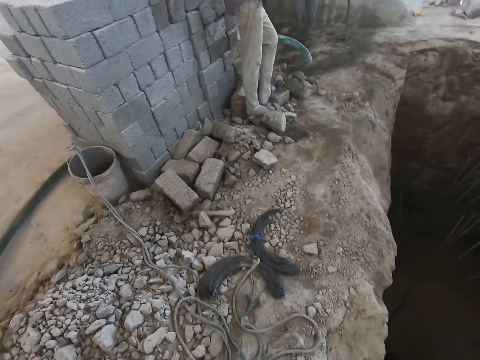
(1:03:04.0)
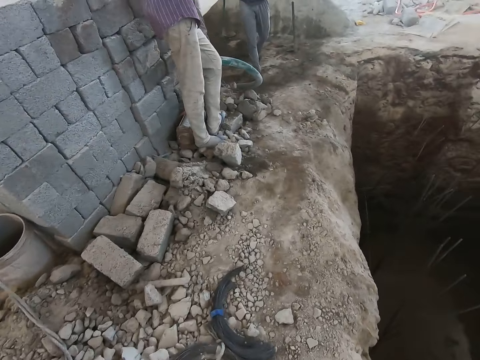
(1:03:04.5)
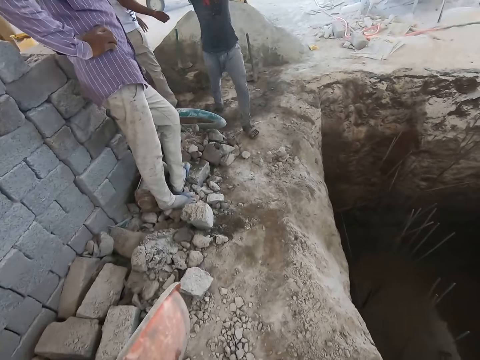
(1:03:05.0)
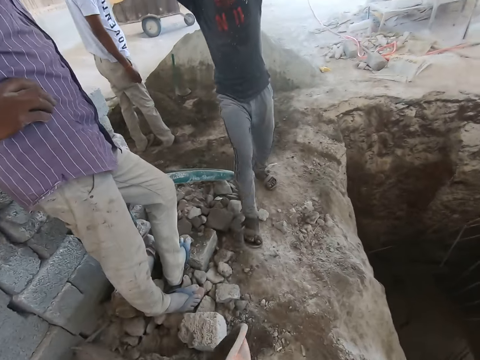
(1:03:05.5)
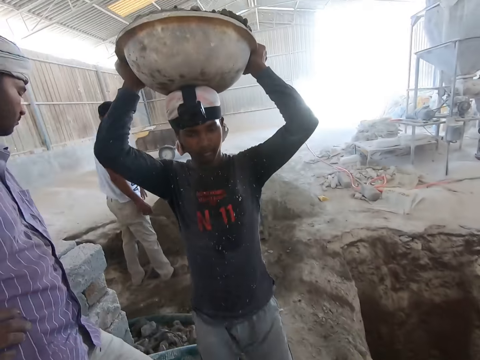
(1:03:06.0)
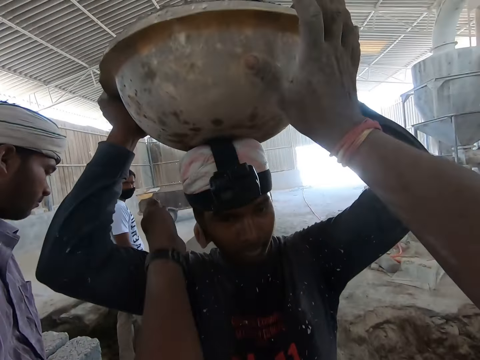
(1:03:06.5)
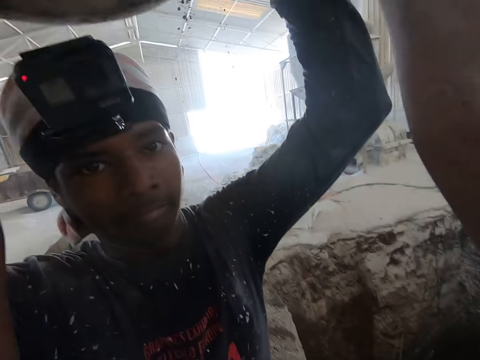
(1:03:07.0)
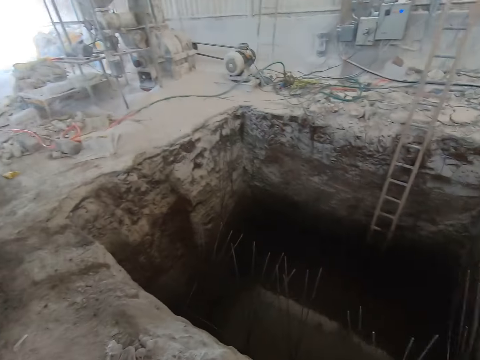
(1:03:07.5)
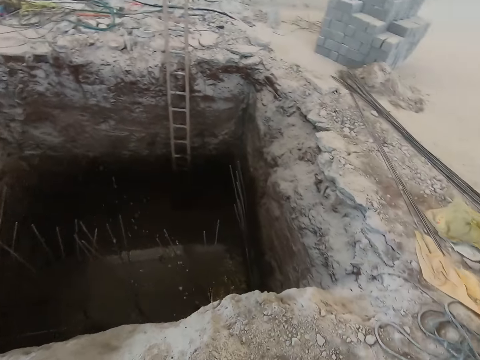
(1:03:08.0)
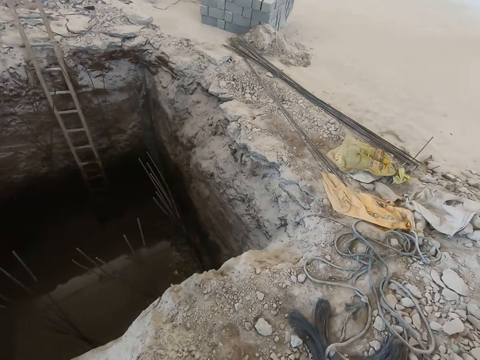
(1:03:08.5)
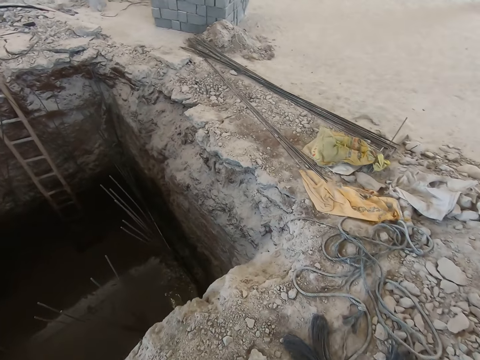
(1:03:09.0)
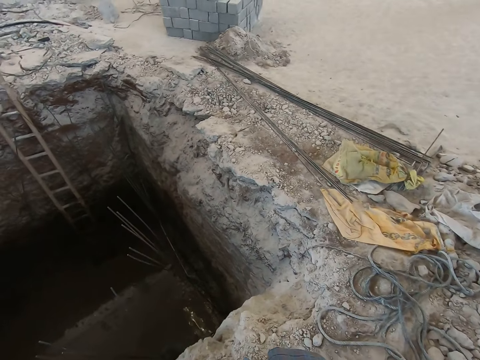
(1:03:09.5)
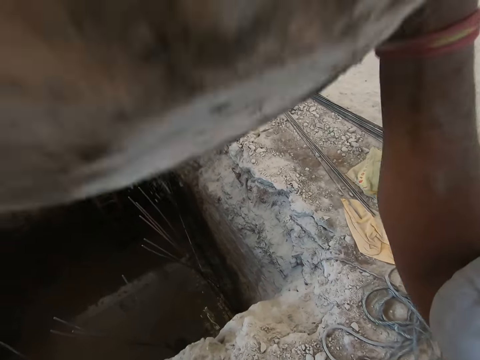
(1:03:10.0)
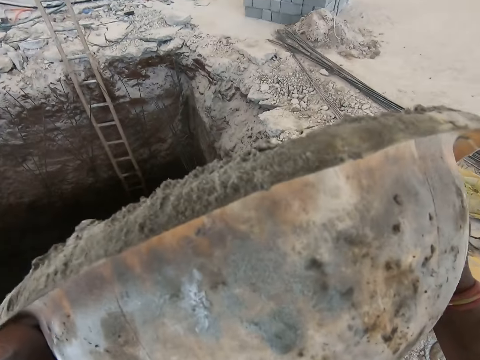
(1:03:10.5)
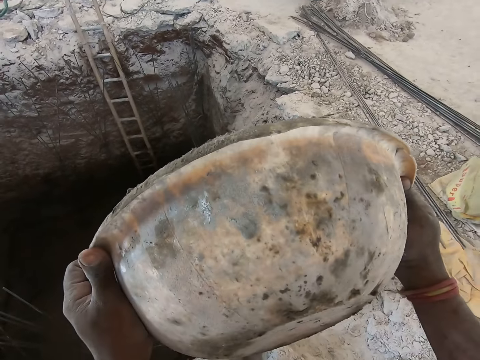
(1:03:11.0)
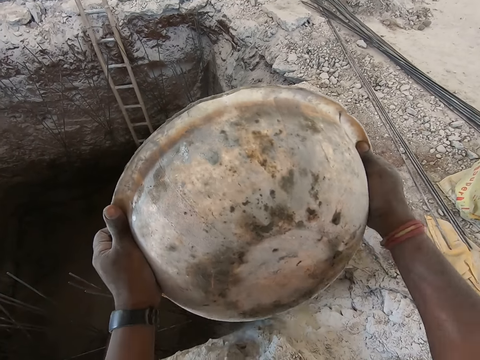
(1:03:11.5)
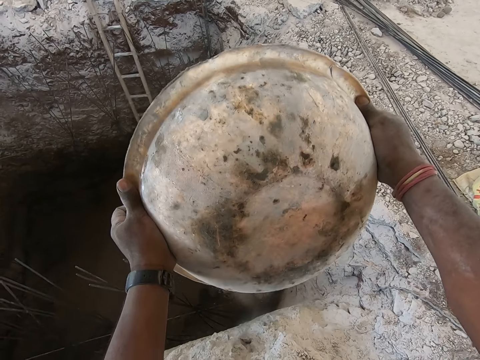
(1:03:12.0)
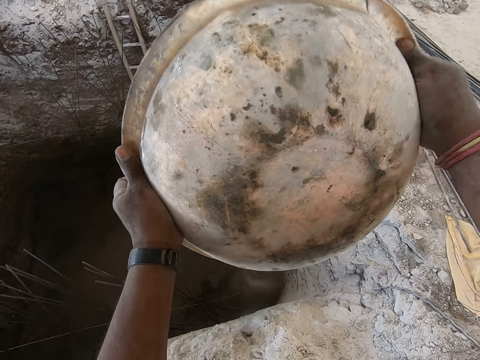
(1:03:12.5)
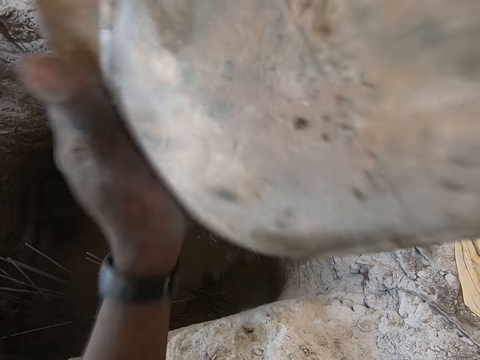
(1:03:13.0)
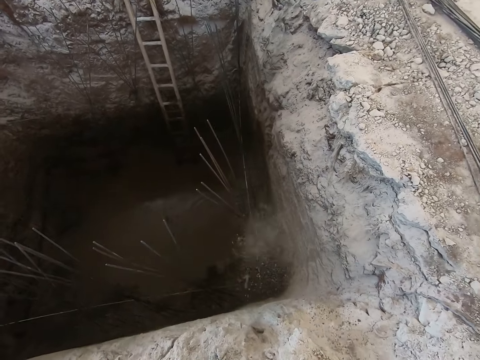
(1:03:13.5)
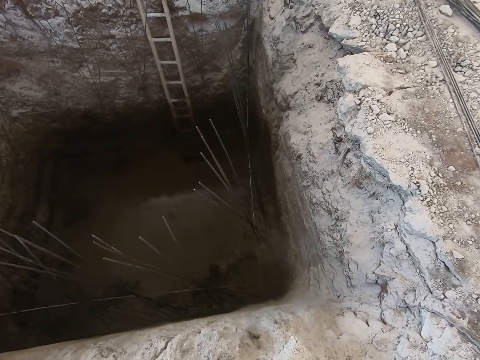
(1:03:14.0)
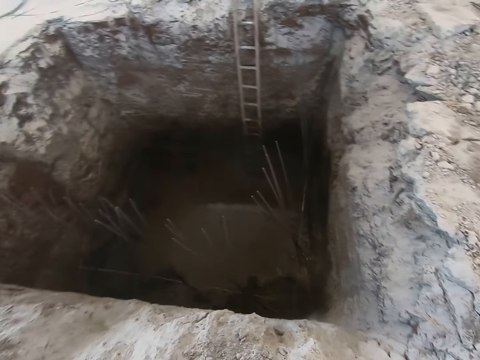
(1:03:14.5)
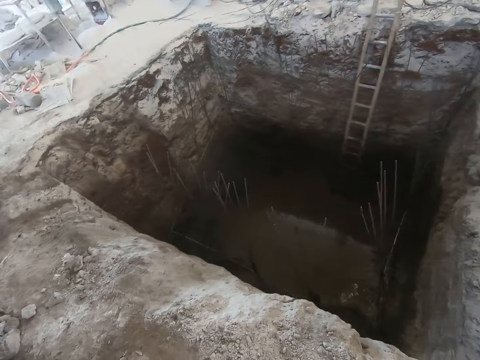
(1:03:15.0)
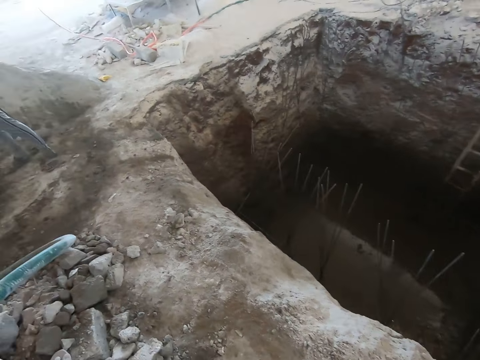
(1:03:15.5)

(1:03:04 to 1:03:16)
The camera wearer takes the head pan from the head of a man with both hands. They pour the mortar in the head pan into the trench with both hands.

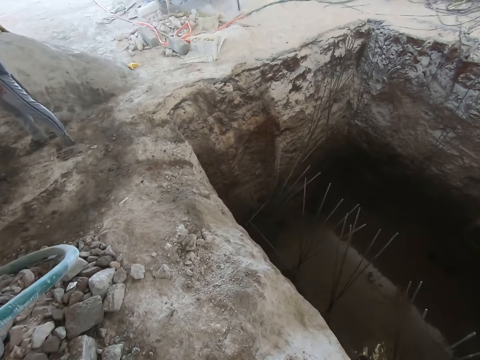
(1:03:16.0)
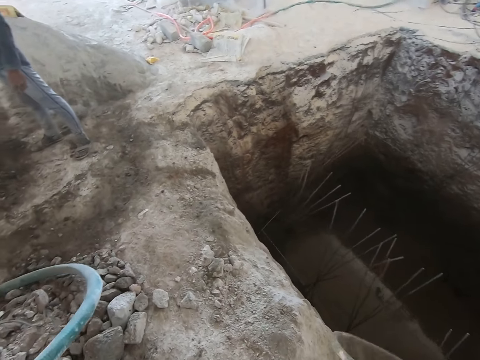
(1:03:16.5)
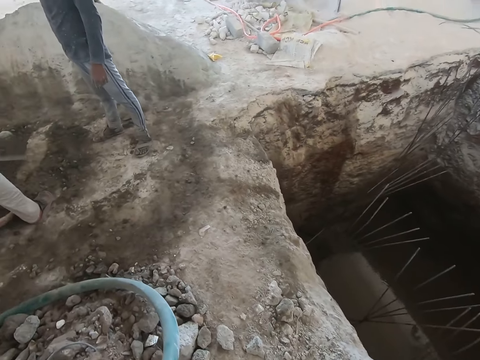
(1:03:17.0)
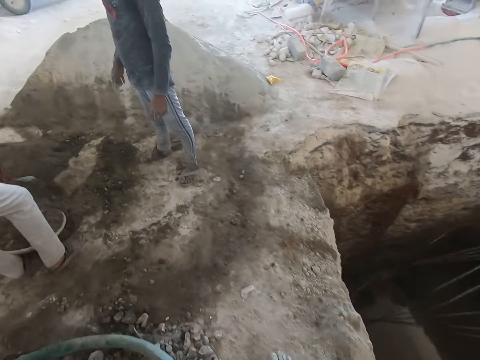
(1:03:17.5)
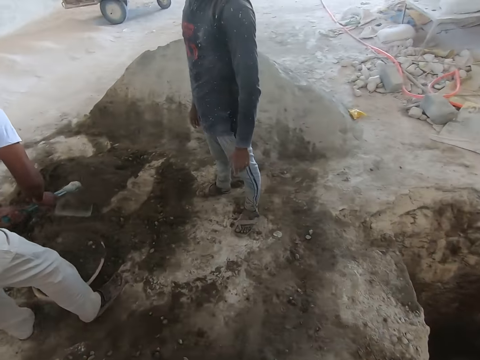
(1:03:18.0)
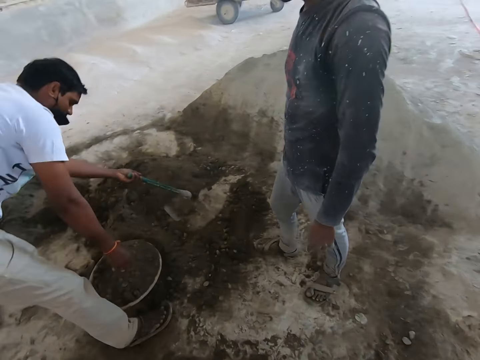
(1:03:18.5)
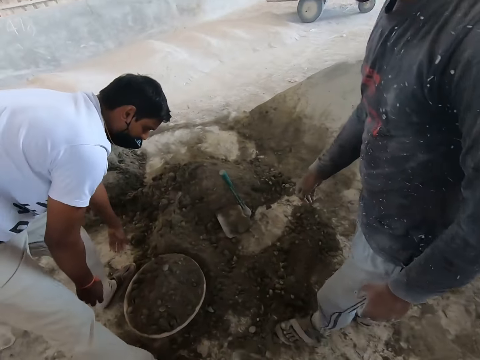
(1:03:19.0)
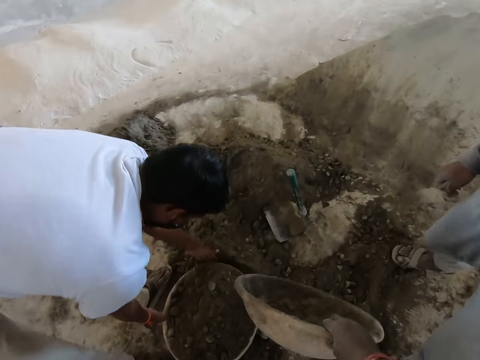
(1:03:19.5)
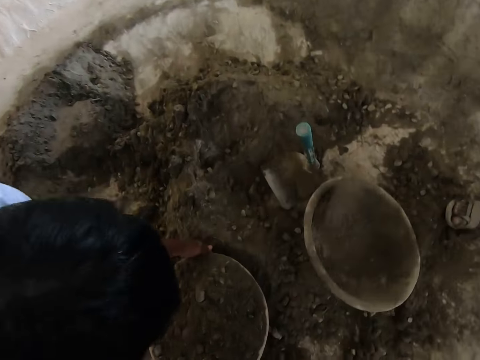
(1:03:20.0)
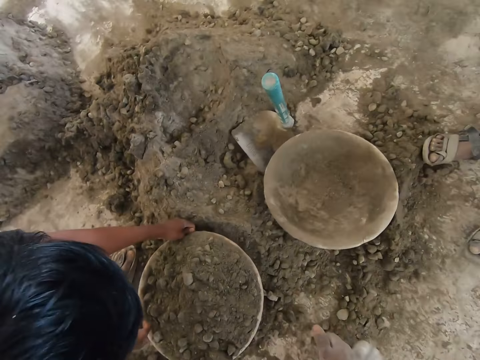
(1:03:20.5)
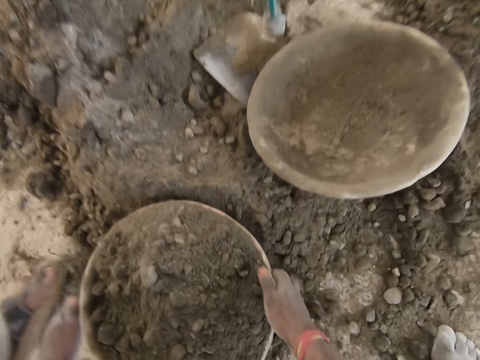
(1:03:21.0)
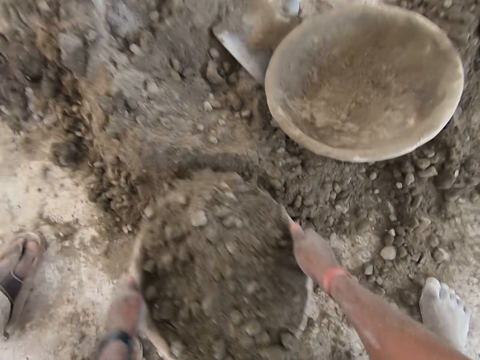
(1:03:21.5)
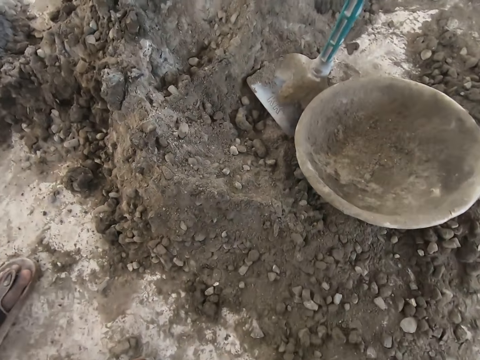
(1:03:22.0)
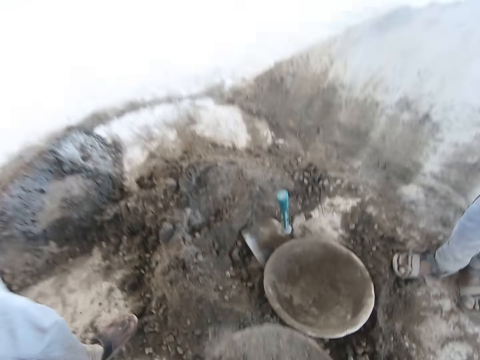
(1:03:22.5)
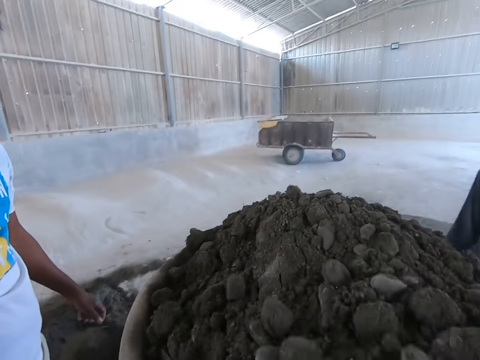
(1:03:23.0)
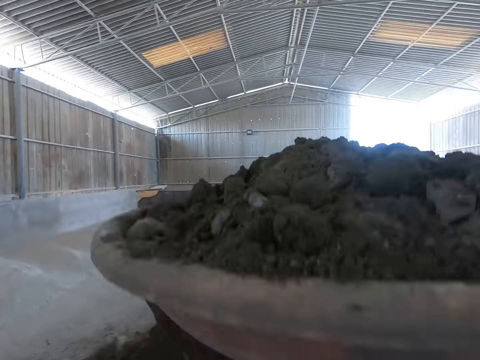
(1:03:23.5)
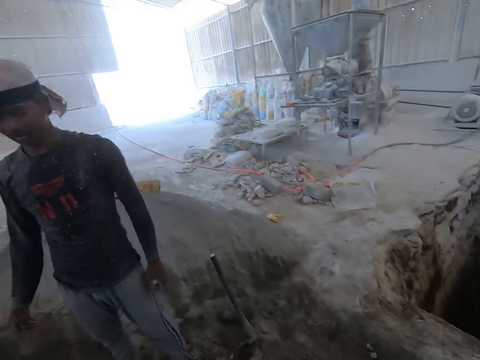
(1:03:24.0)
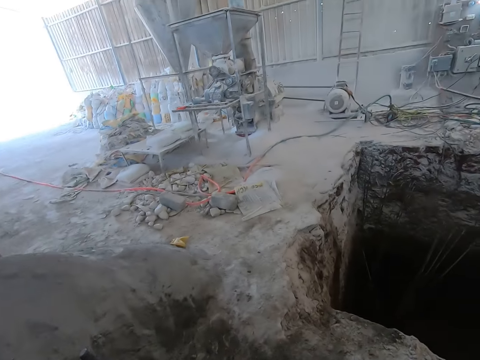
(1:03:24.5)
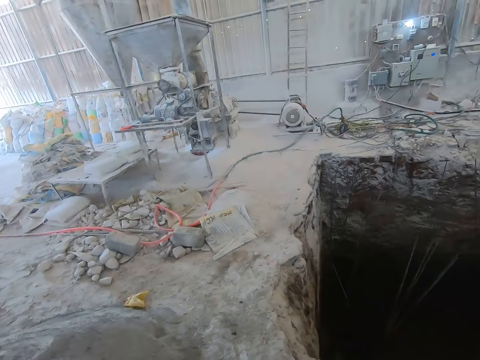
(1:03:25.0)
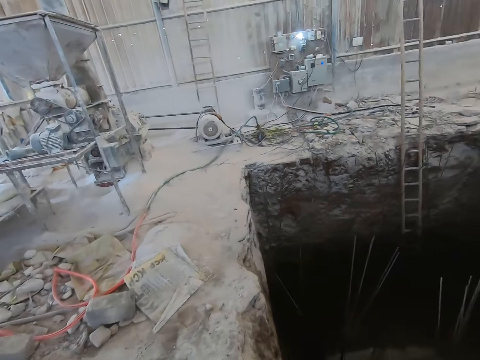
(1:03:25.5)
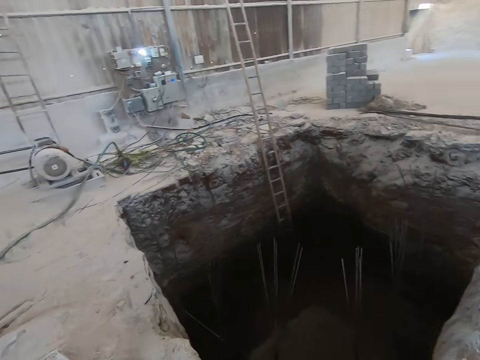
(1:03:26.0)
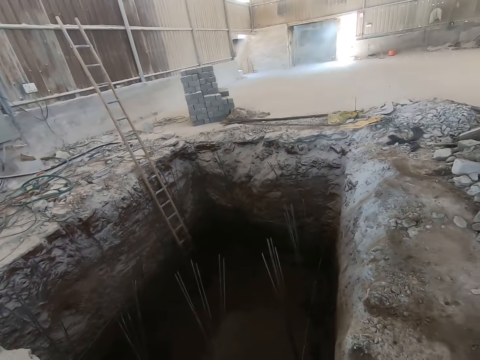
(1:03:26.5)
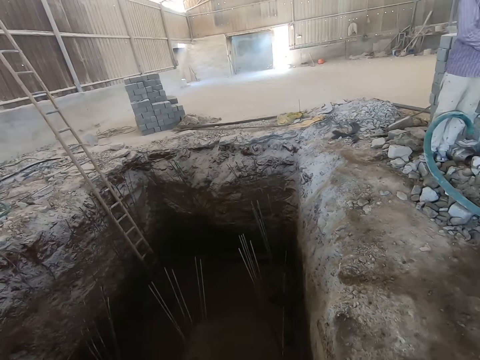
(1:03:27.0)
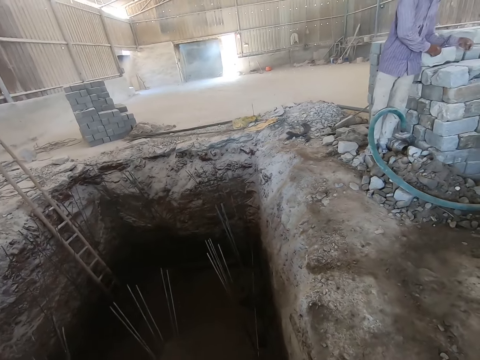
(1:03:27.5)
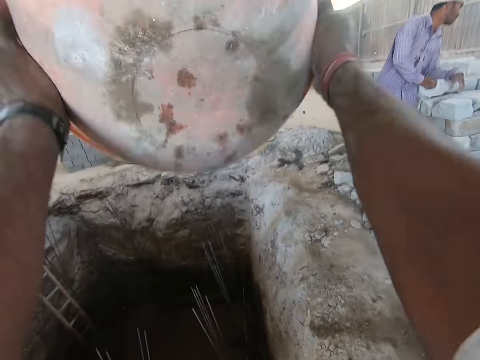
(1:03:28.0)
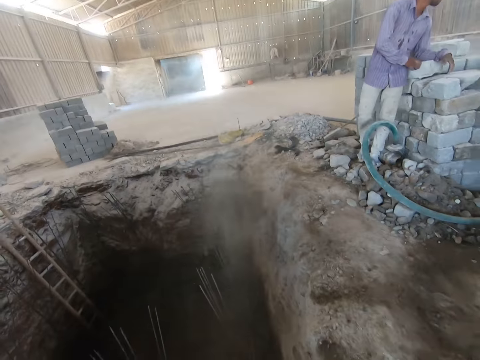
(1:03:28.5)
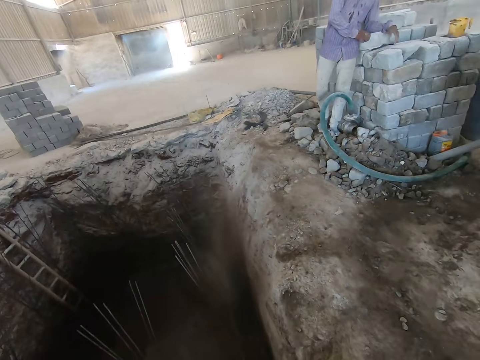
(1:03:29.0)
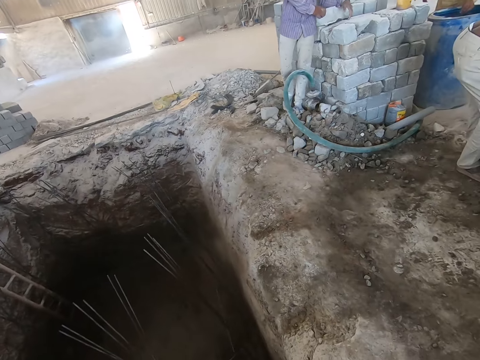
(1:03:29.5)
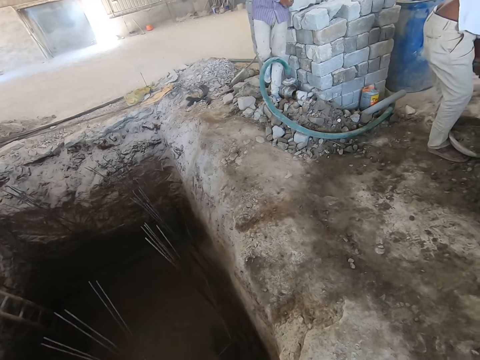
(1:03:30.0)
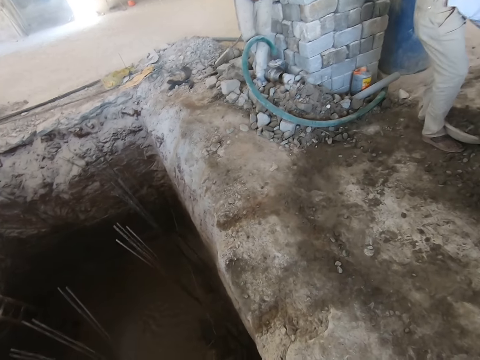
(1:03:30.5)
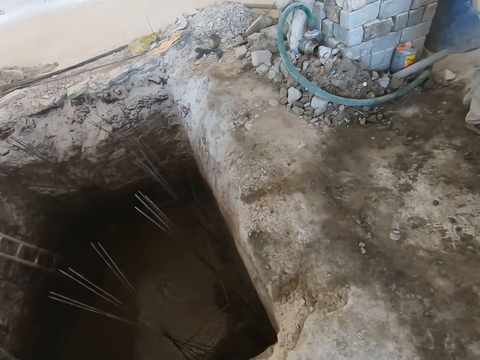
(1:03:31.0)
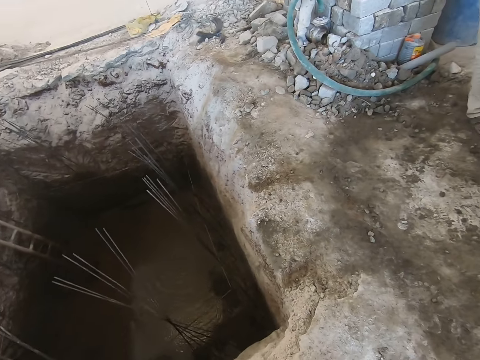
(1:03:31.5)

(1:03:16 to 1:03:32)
The camera wearer walks around. A man shovels sand into a plastic bowl on the floor with a hoe with both hands. The man places the hoe on a sand pile with his left hand. The camera wearer converses with the man and walks past another man. The first man holds the plastic bowl on the floor with both hands. The camera wearer drops the plastic bowl on the sand pile with his right hand. The first man removes both hands from the plastic bowl. The camera wearer picks up the plastic bowl on the floor with both hands. He places the plastic bowl on his head with both hands. He walks past the other man. He walks toward the pit. He pours sand into the hole in the ground from the plastic bowl in both hands. The first man fills a pan with sand.
